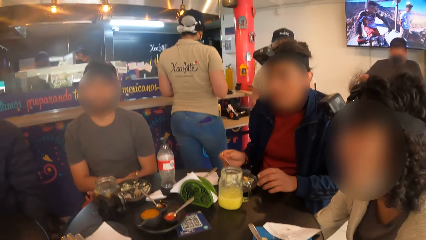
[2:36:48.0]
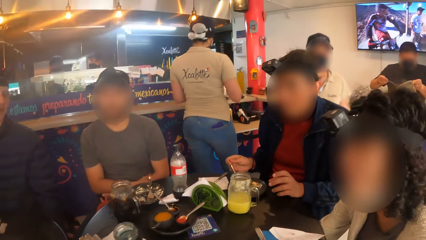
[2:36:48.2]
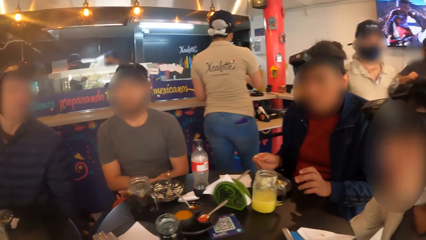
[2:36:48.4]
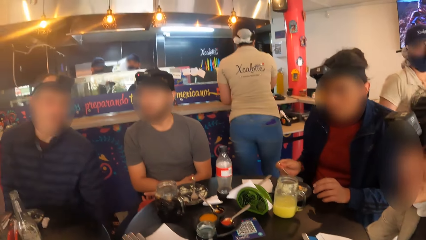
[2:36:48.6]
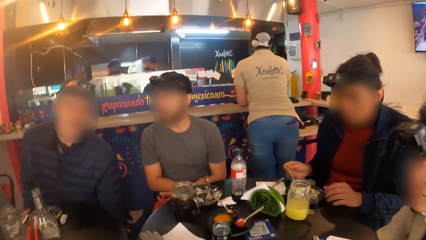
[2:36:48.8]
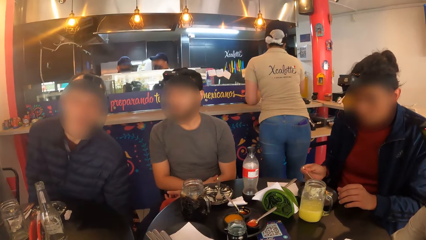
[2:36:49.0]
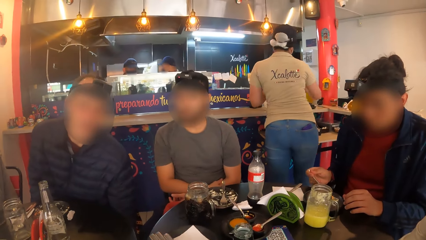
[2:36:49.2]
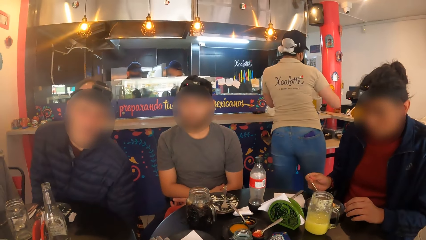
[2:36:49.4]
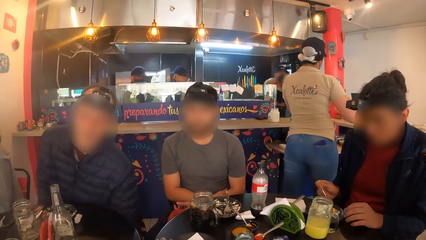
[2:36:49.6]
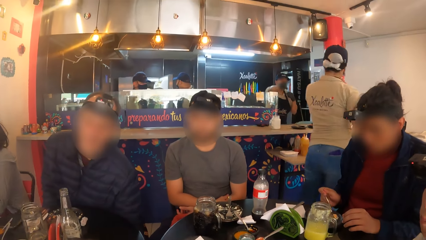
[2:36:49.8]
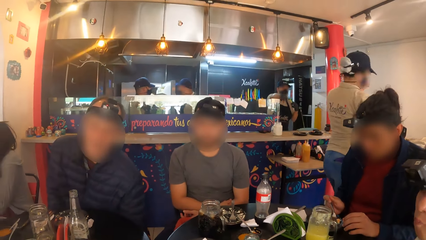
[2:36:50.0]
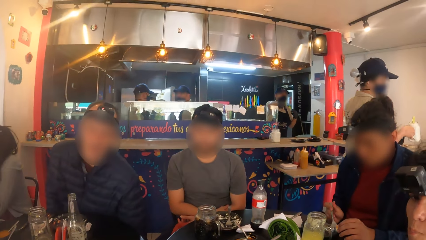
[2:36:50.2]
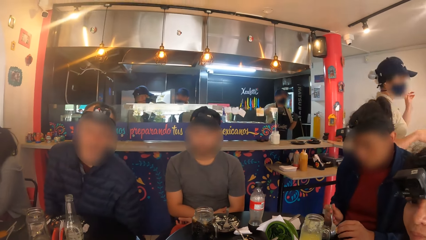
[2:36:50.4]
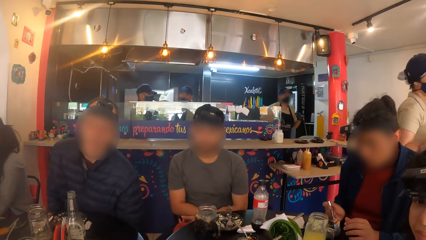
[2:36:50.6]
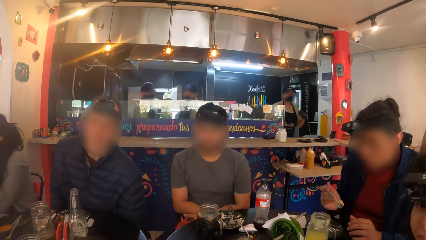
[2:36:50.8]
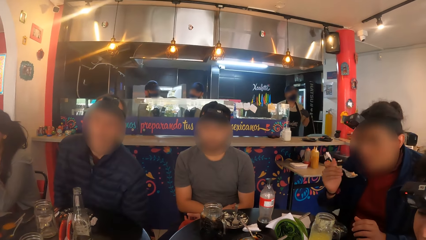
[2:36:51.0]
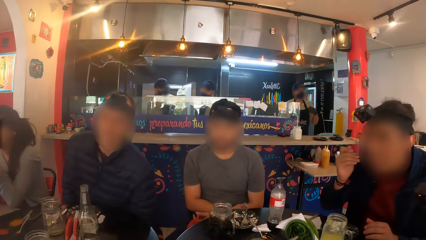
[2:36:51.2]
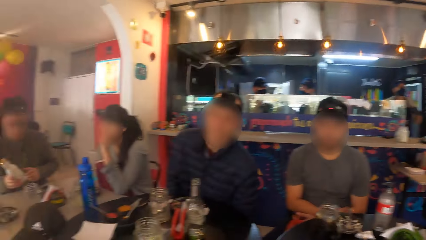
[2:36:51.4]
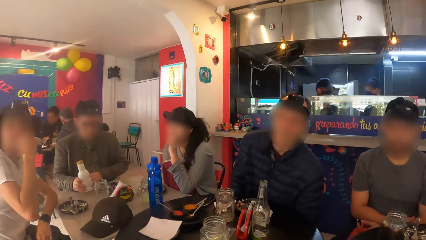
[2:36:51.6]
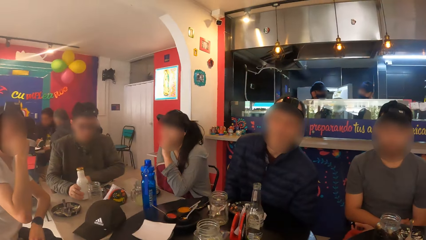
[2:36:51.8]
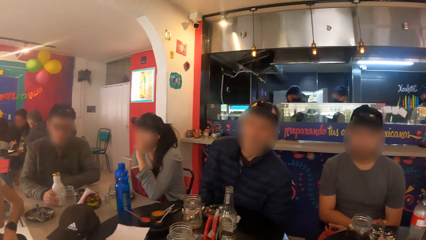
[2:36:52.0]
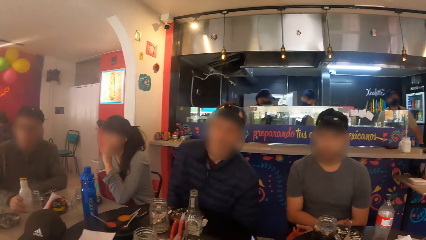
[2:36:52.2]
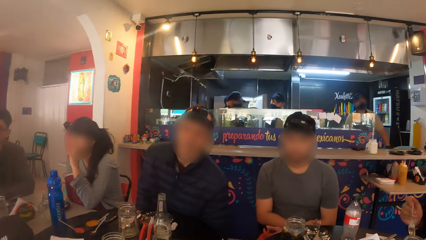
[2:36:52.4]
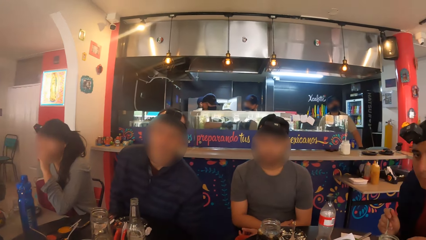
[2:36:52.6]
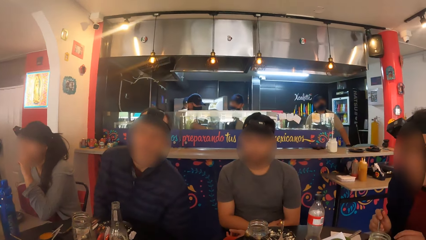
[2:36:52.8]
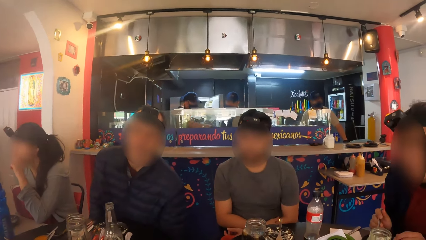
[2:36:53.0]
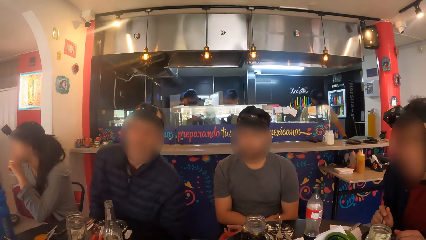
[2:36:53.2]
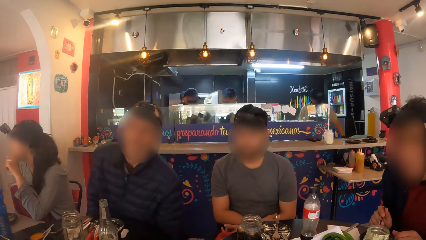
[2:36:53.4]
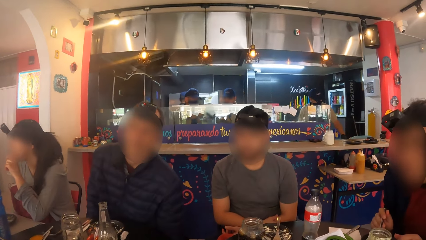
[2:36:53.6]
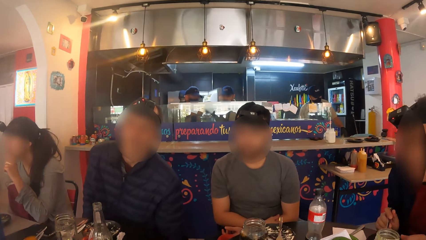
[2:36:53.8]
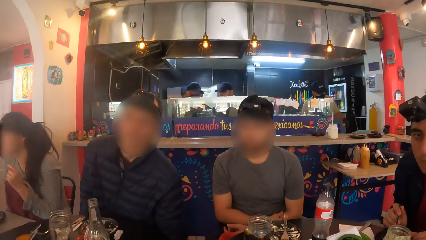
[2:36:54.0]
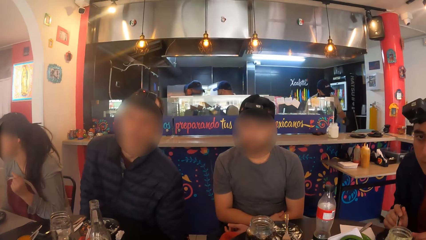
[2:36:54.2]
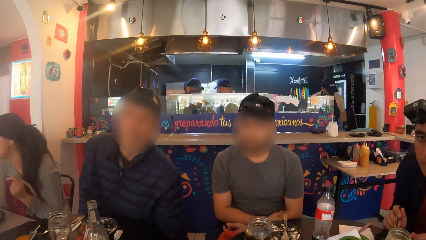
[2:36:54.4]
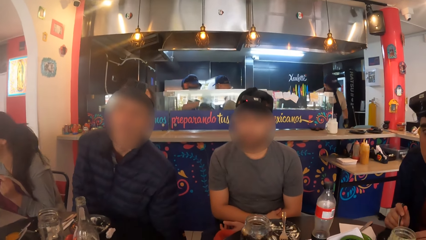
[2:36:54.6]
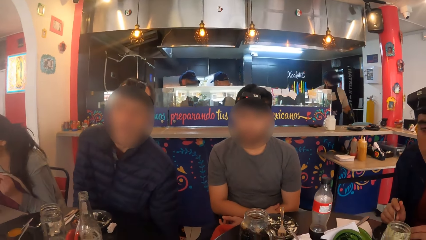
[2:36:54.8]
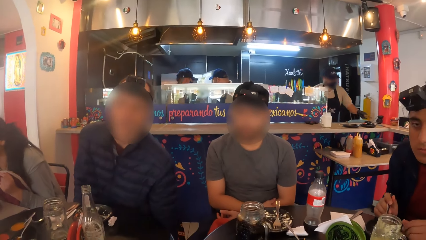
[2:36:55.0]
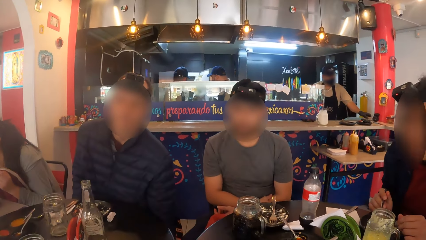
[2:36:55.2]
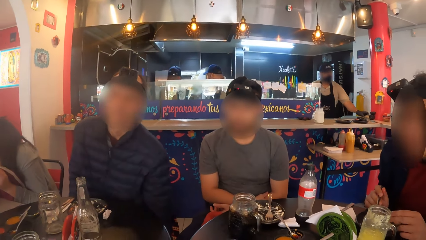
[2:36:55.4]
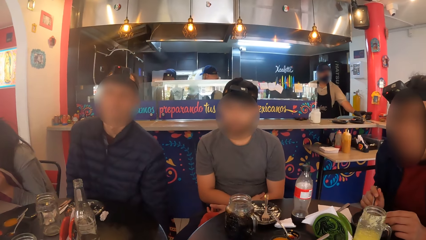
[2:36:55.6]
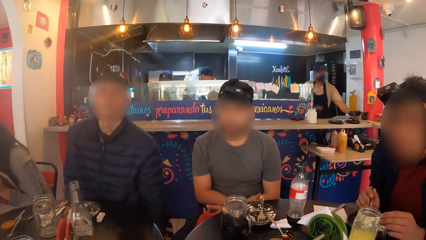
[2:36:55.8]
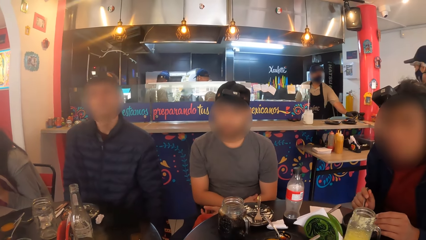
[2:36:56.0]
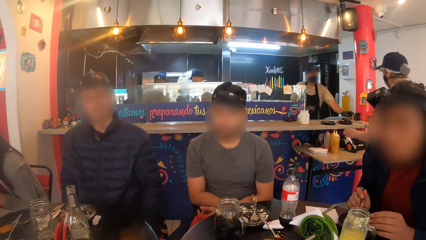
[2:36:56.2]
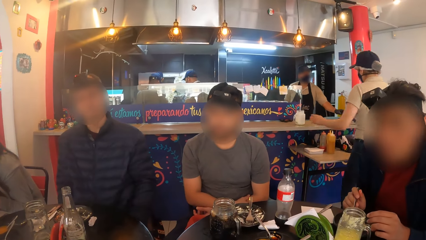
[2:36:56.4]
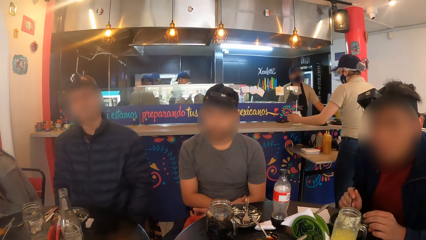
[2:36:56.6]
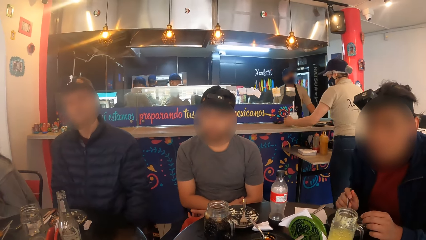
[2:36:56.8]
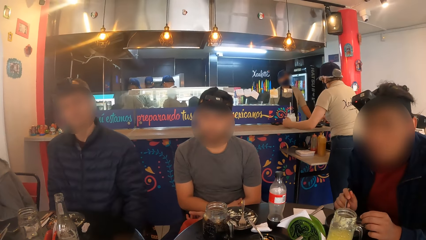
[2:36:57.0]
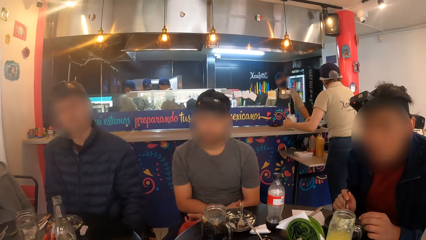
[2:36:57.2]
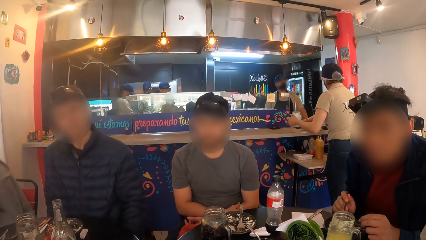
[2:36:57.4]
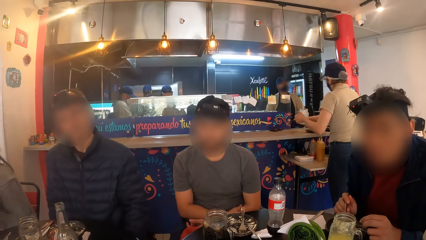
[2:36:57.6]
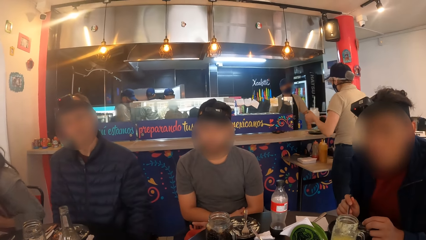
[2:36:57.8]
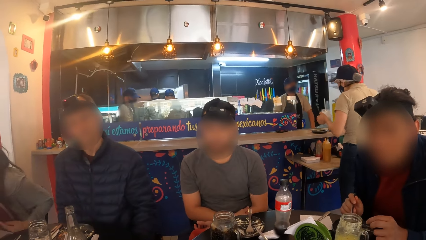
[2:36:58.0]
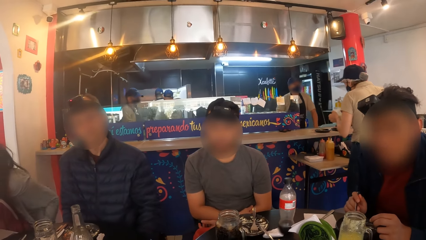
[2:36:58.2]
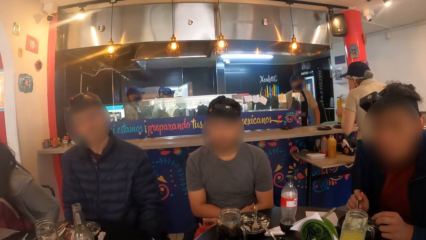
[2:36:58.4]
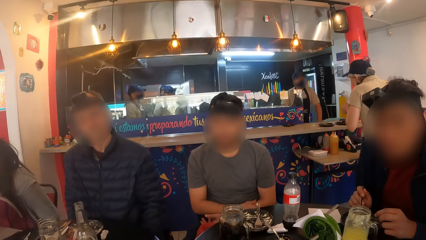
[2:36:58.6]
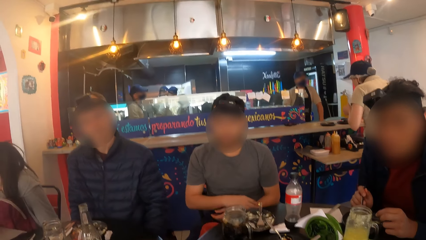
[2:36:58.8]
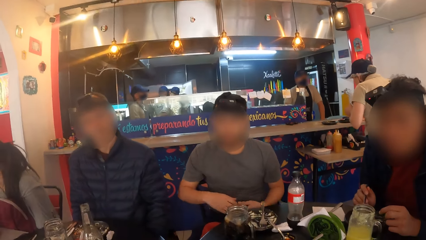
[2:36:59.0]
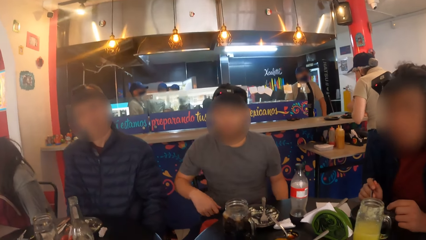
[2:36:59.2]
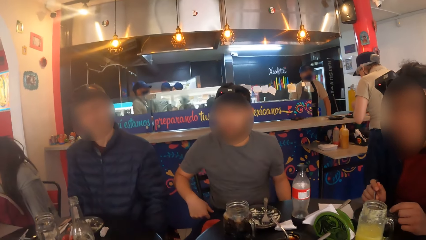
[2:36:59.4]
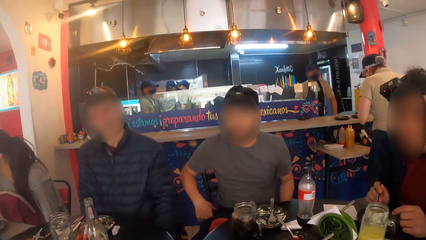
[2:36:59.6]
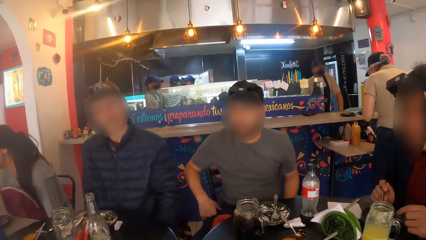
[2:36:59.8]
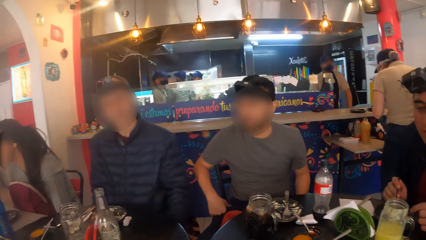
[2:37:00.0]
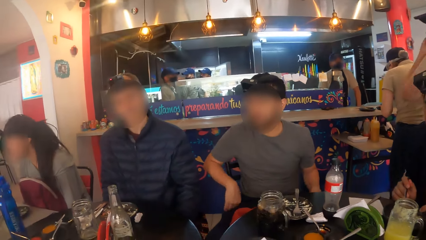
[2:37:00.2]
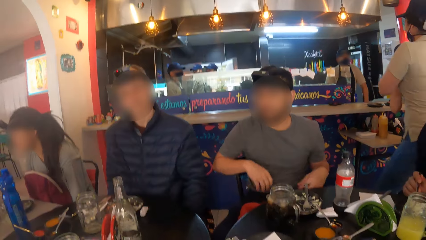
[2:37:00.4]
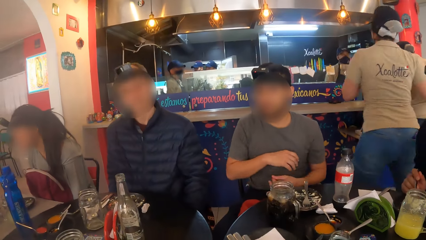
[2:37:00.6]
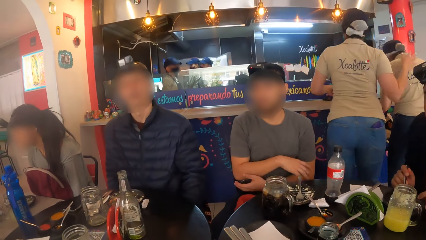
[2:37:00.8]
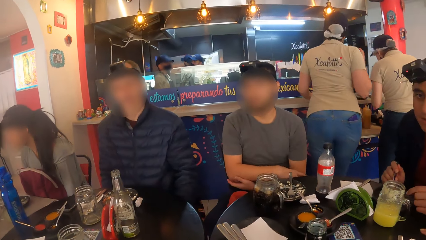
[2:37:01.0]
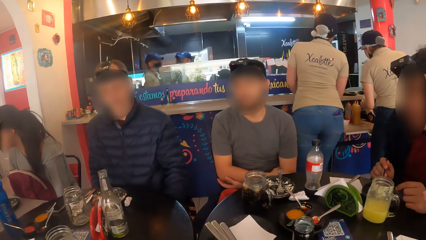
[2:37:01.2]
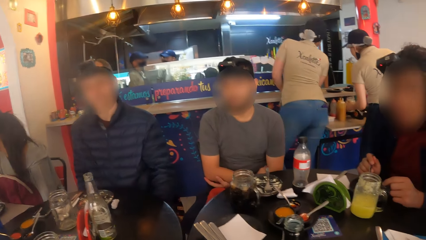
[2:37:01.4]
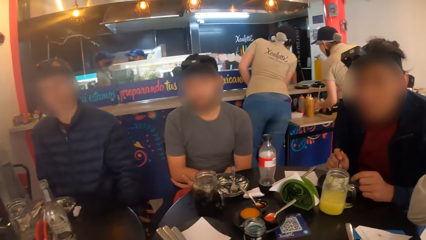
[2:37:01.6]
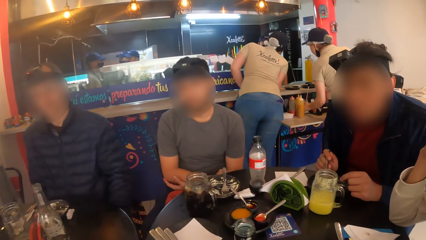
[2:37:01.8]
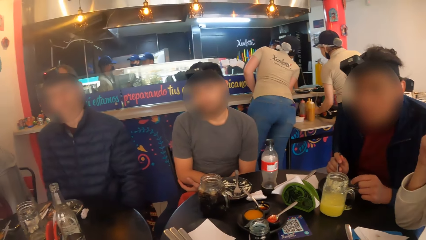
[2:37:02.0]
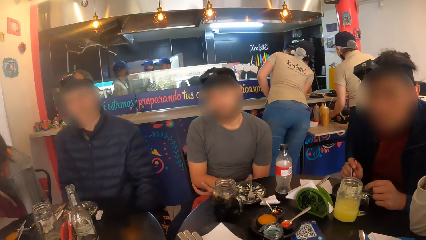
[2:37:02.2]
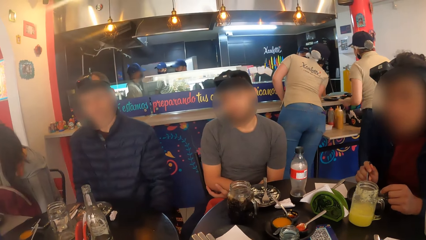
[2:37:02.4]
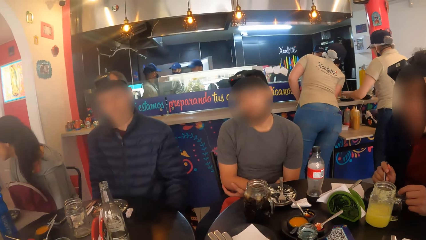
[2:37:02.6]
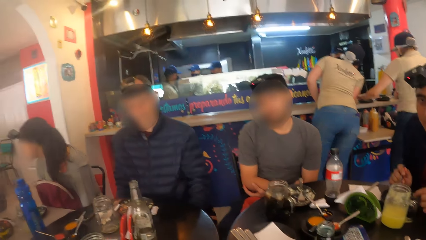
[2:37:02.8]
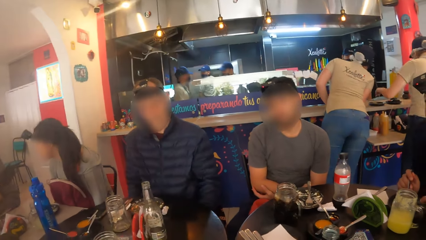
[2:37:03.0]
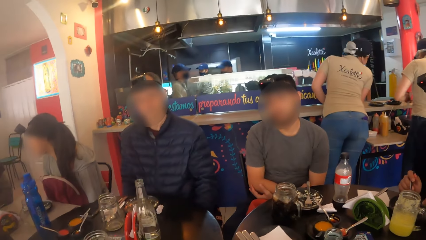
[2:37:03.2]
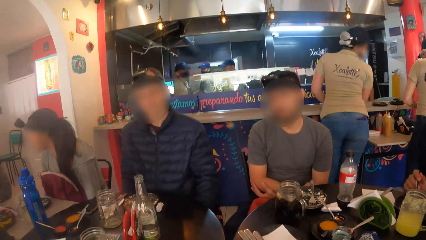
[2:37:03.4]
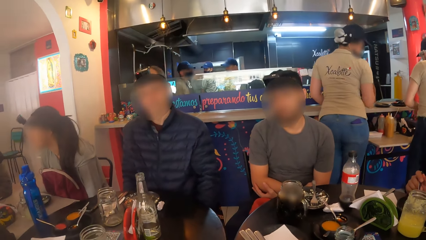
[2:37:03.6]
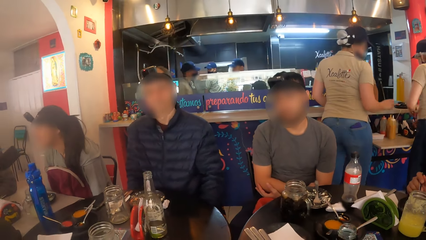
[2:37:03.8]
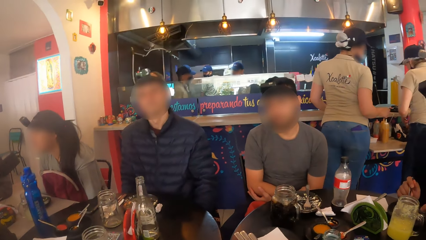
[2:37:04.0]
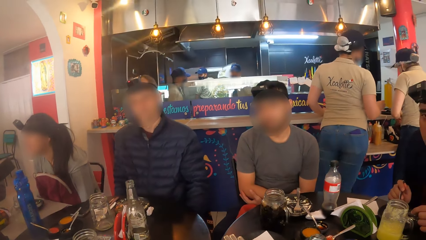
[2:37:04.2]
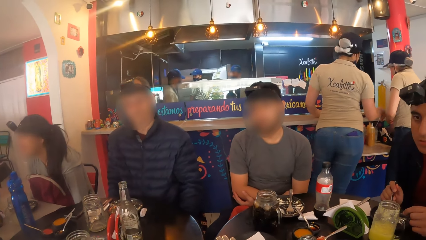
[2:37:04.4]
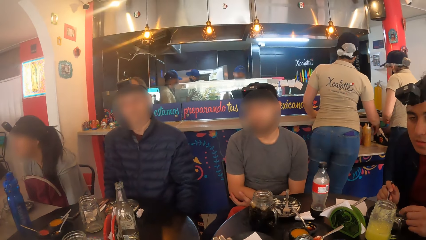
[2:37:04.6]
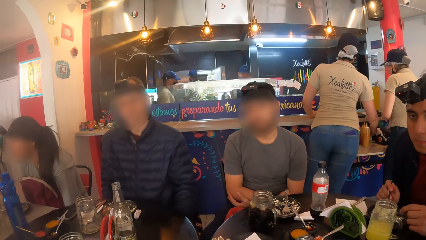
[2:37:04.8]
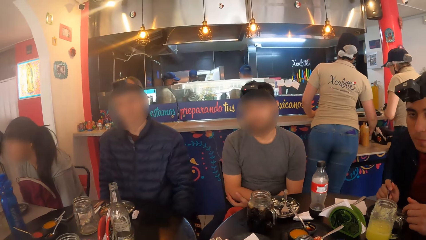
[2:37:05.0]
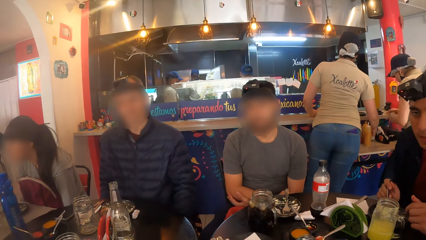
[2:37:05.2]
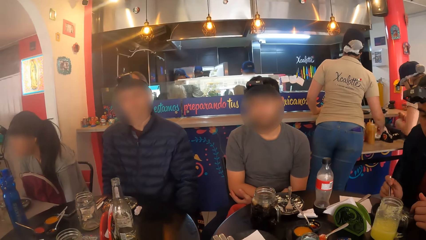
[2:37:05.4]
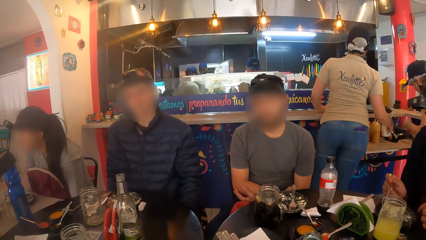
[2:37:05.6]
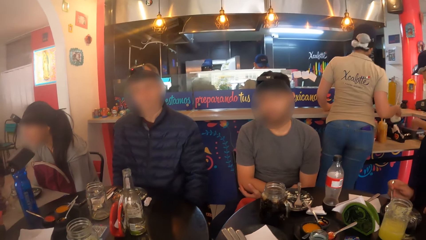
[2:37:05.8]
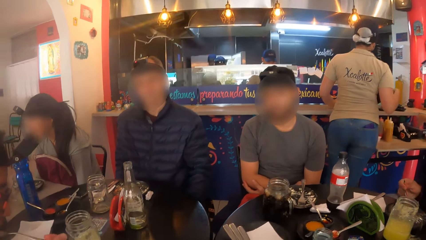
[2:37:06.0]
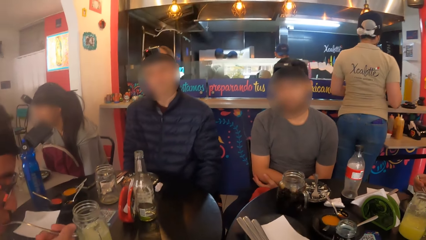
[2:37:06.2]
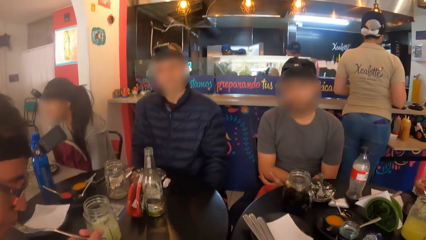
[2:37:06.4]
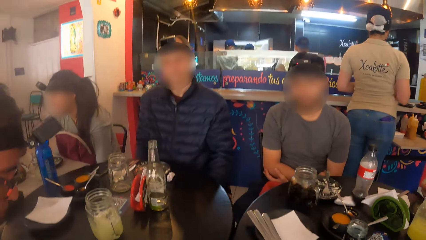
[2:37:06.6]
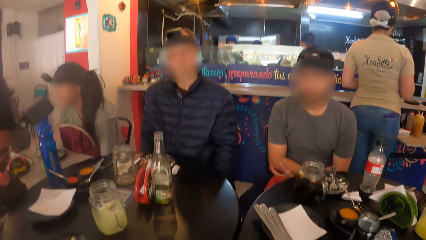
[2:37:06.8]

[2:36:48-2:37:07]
The man takes a taco from the plate on the table with the fork in his right hand. The man eats the taco from the fork in his right hand. The camera wearer looks around.
